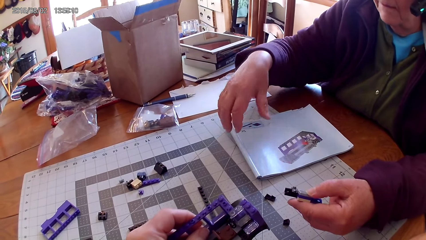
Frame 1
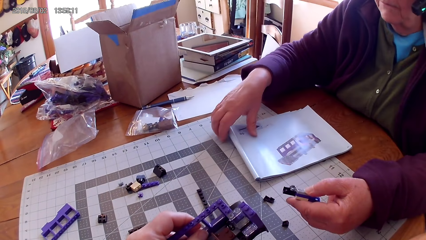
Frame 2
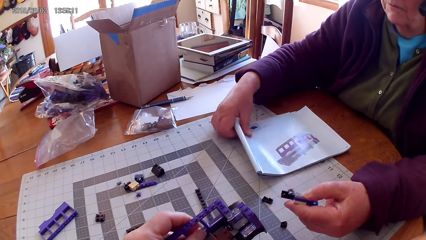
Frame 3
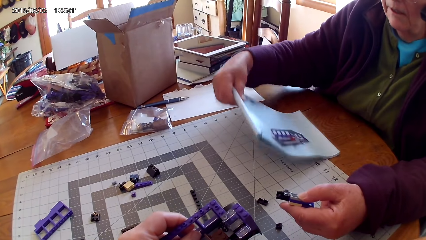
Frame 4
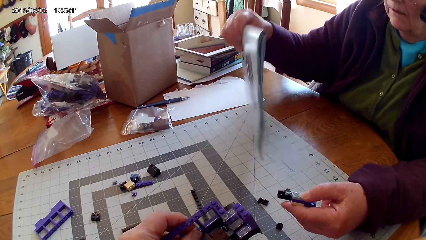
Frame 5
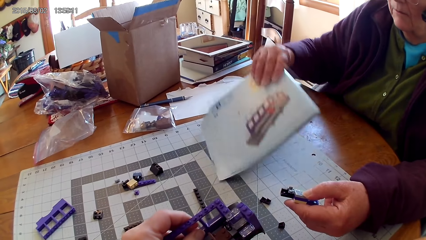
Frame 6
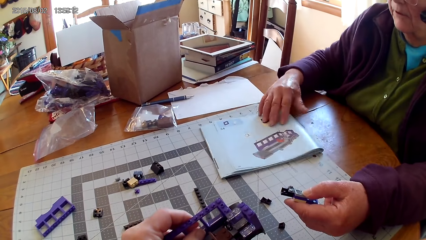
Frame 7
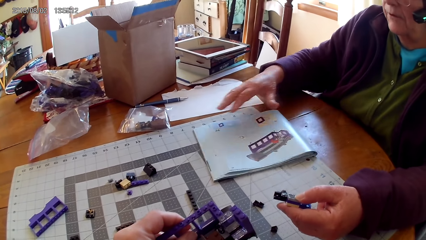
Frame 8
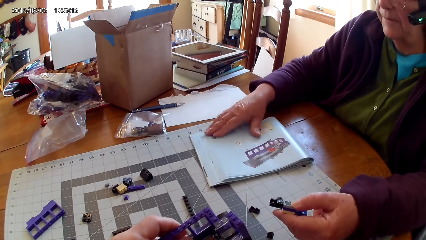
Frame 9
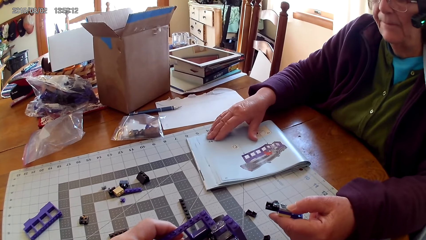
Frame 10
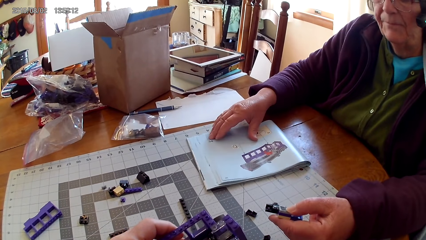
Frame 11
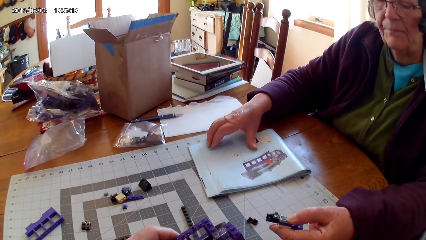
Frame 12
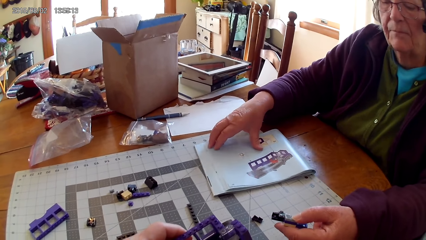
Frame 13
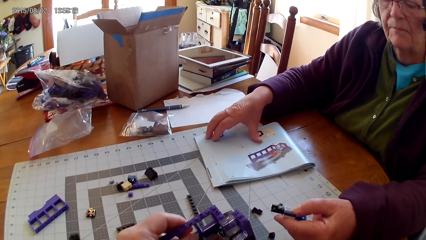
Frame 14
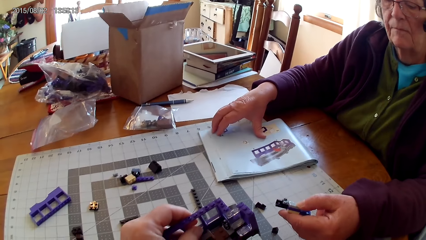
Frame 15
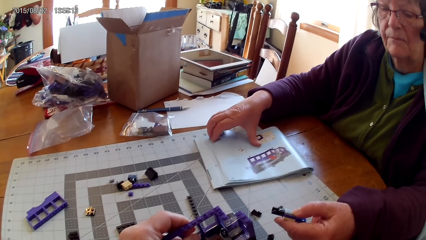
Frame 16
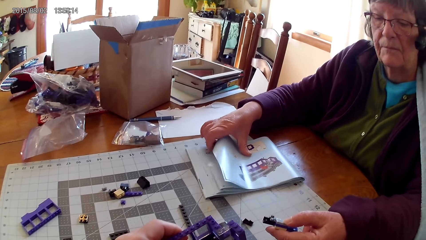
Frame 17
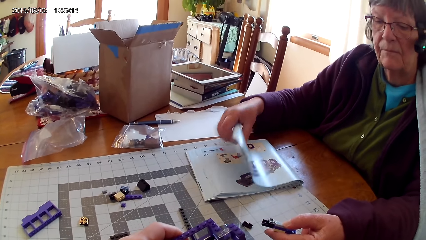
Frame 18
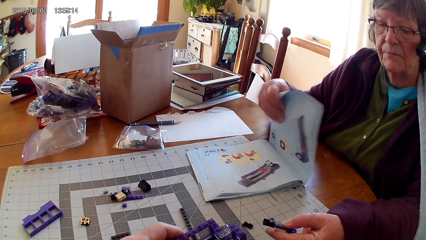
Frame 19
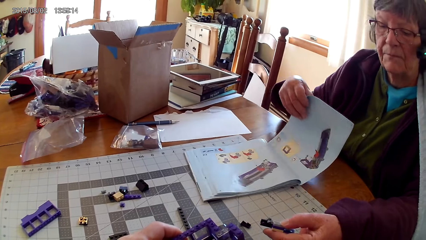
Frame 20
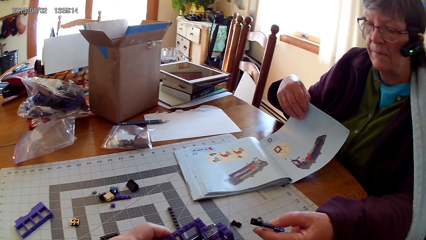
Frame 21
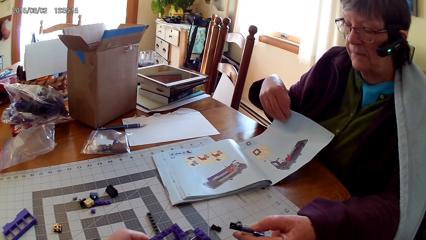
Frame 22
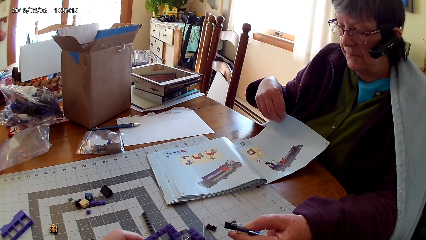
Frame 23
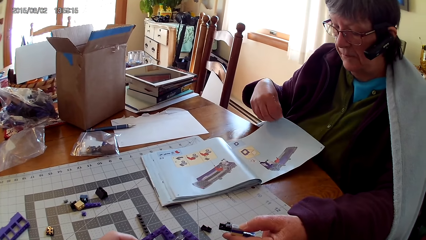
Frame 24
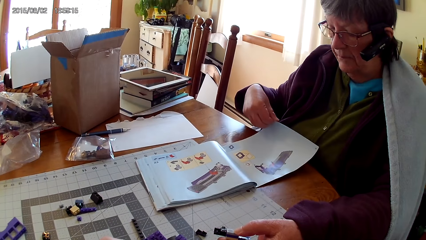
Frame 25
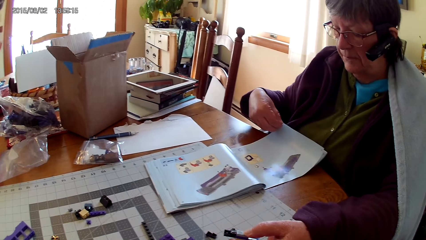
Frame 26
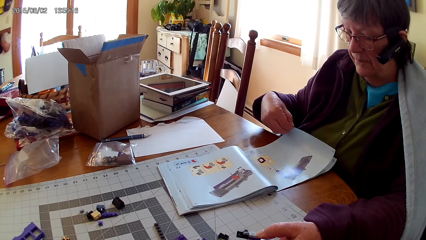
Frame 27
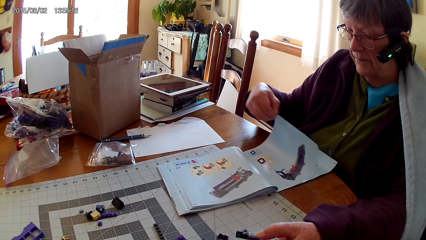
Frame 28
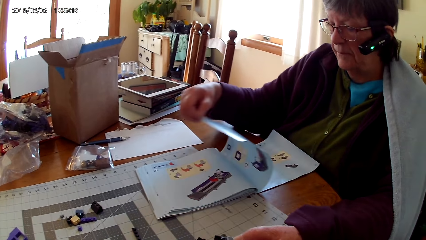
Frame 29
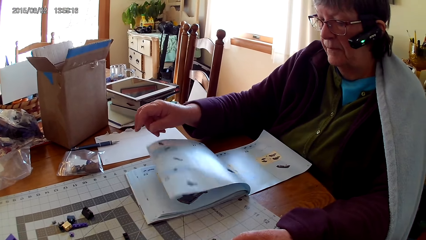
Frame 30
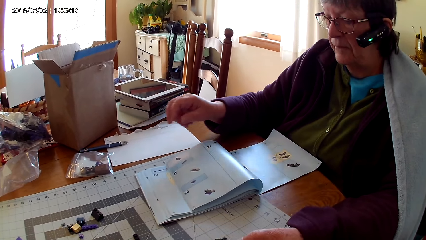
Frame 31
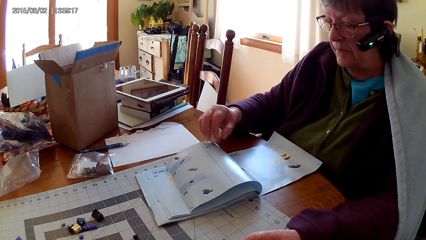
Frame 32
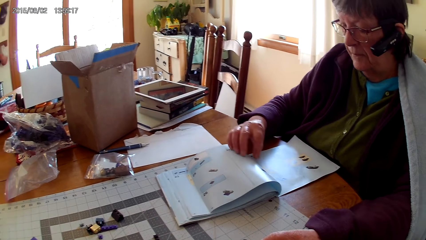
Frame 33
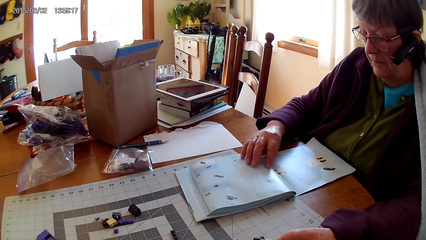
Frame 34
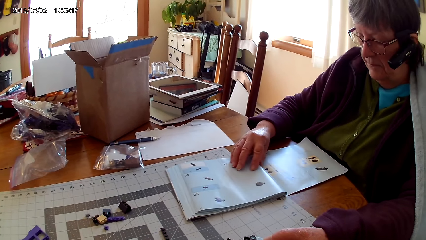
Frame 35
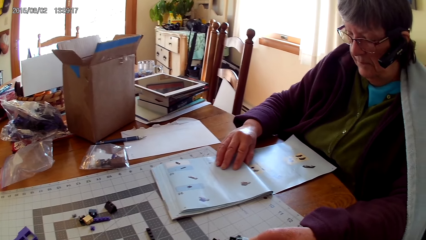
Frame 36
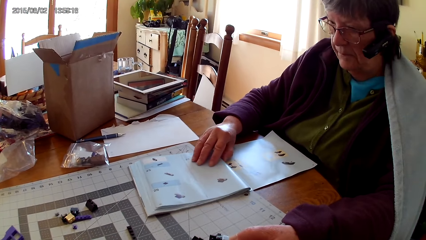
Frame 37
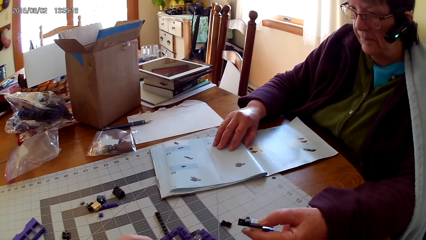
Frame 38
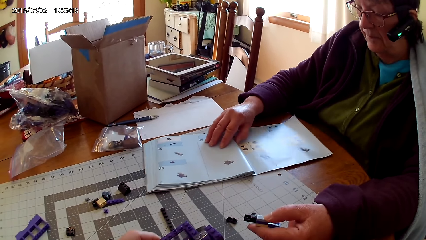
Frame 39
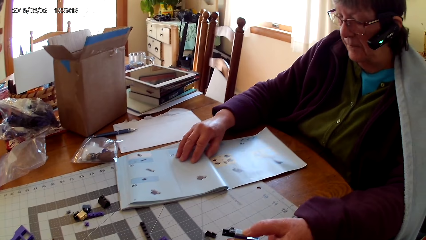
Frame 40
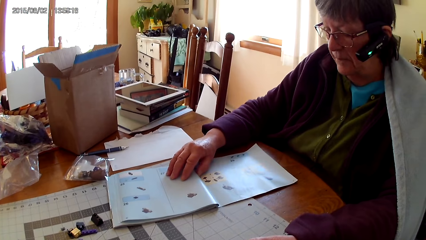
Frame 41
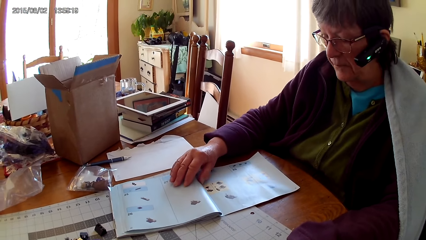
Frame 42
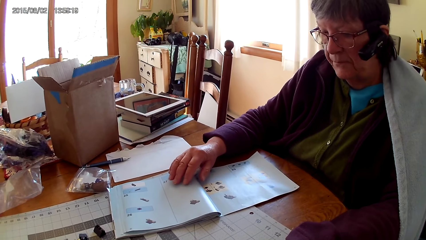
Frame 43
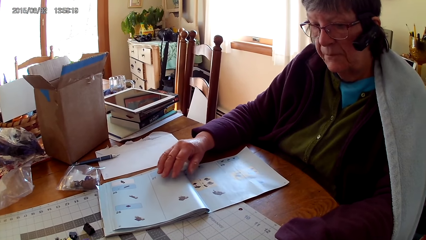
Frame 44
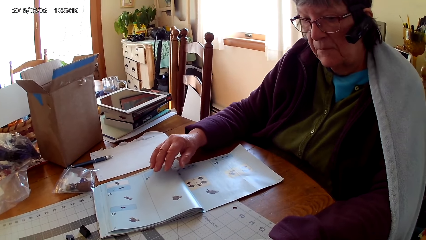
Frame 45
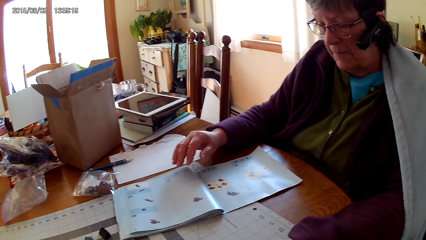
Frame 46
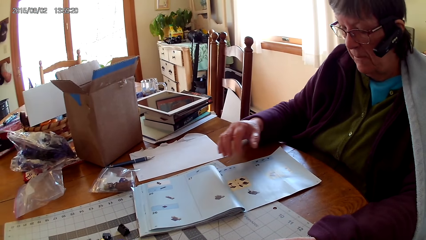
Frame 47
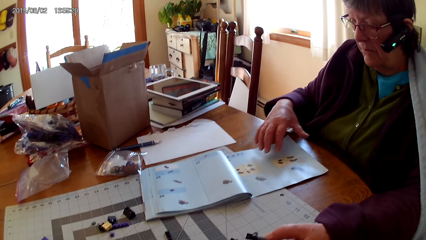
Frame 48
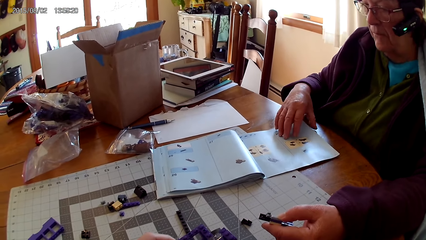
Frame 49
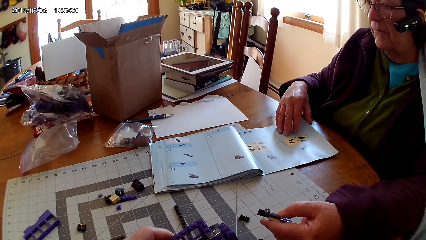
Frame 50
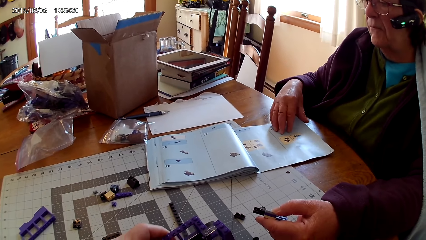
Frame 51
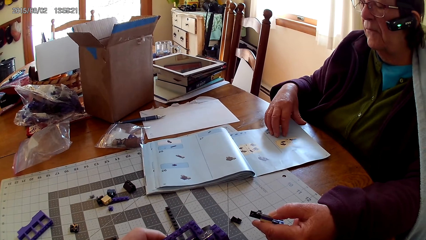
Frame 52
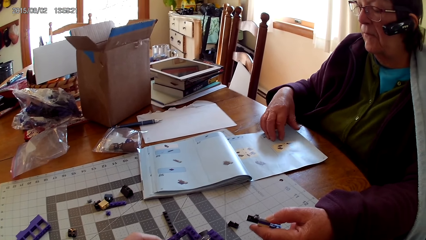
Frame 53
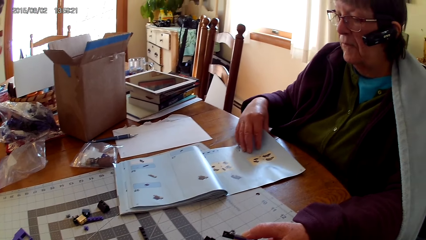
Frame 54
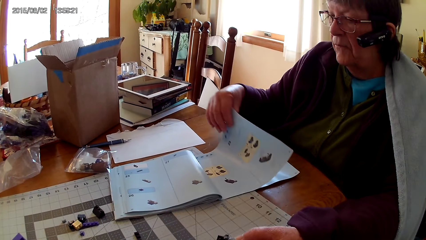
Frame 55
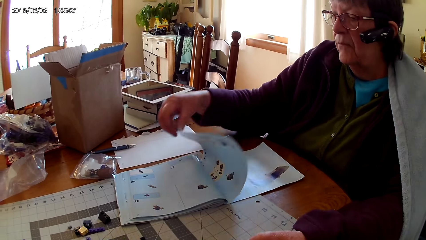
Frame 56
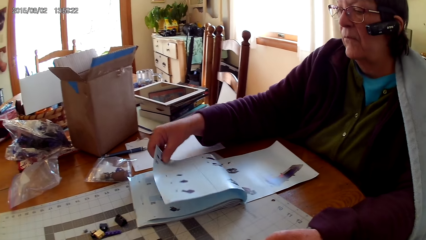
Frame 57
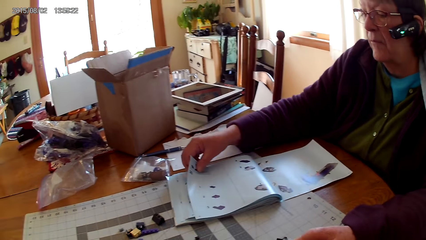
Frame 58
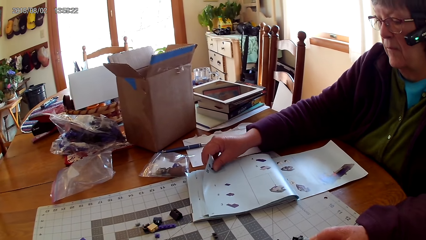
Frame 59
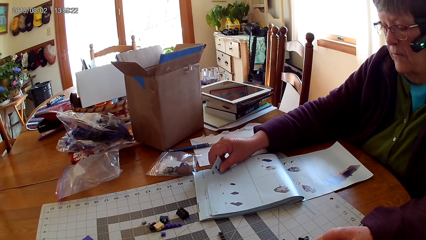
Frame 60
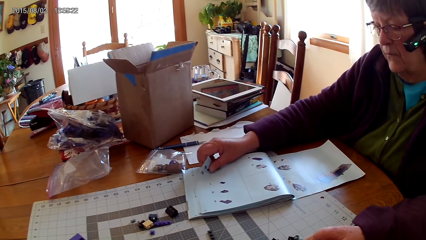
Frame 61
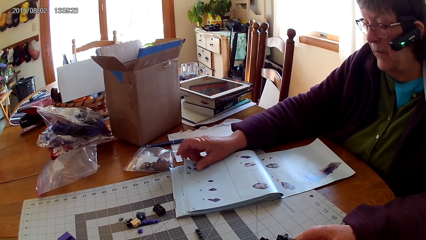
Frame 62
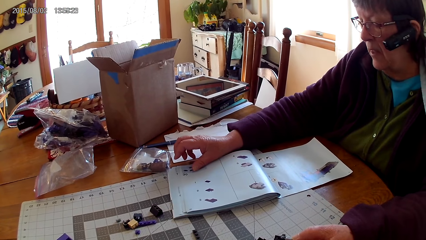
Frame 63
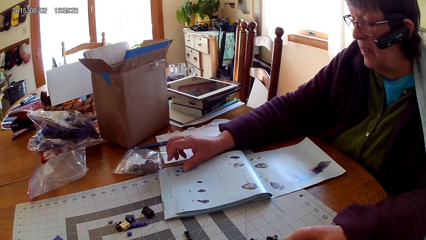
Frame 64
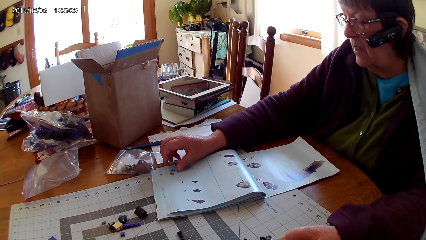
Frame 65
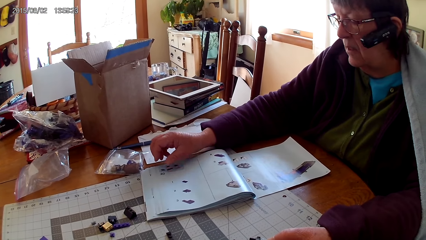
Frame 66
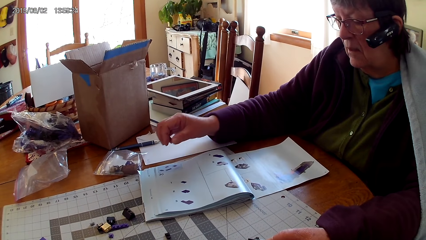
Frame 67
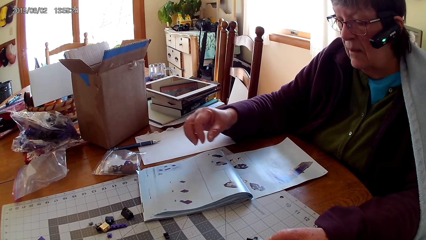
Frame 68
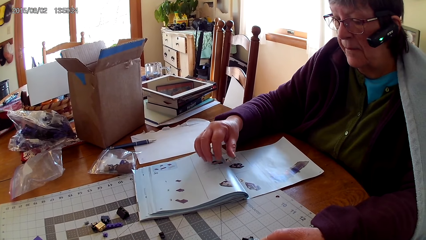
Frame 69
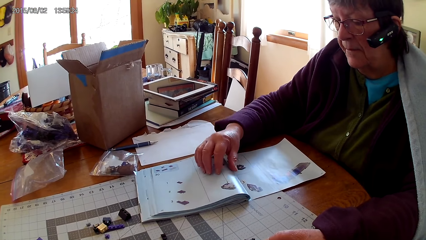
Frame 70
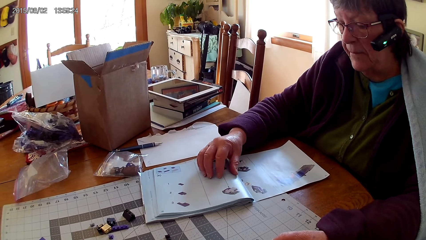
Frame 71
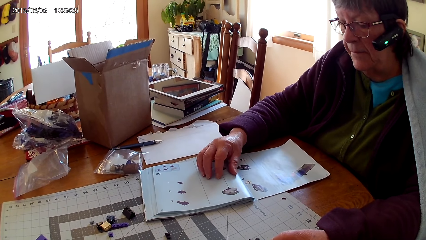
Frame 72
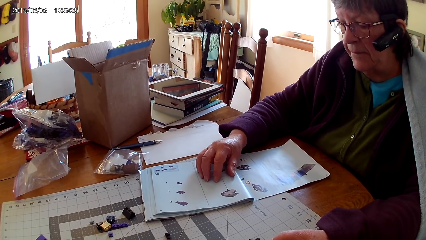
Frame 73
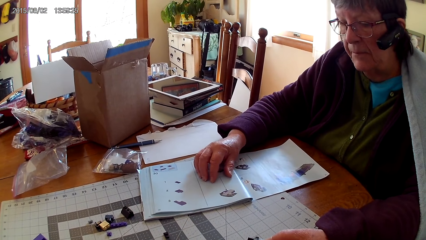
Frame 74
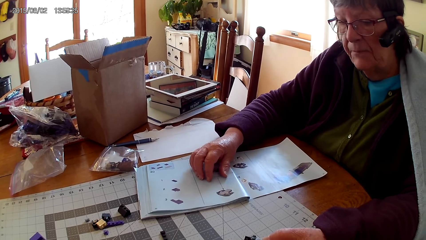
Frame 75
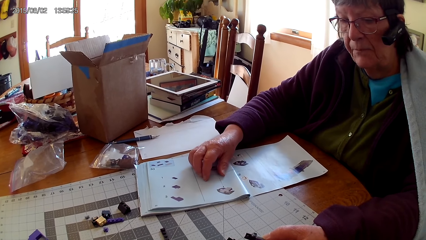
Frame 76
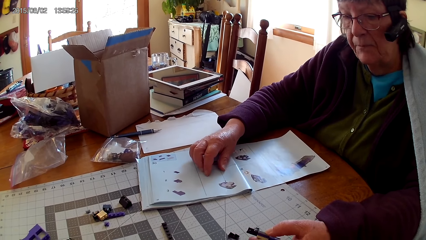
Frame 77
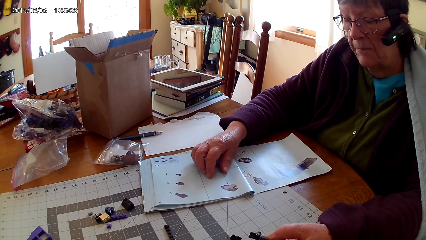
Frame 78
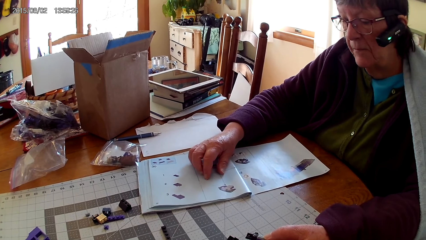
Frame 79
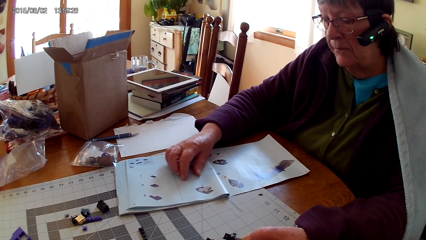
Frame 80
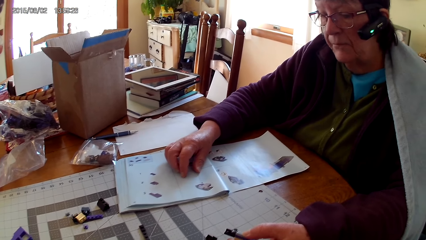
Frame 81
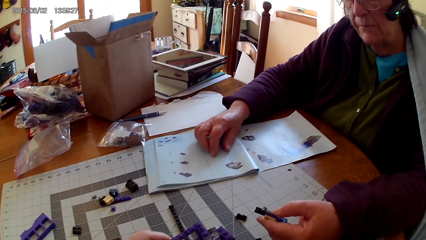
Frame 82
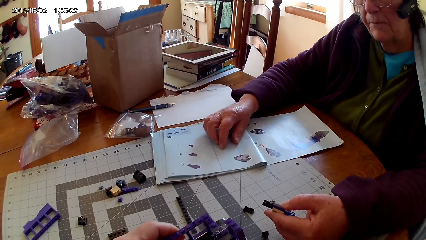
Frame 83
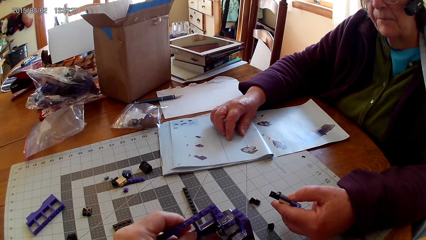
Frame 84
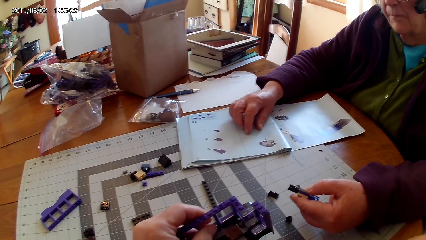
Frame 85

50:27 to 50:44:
A lady flips the LEGO manual book pages on a table. The lady lifts the book. The lady flips to another page repeatedly. The lady reads the book.
